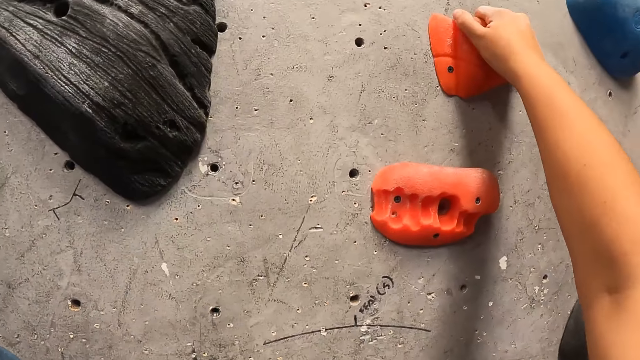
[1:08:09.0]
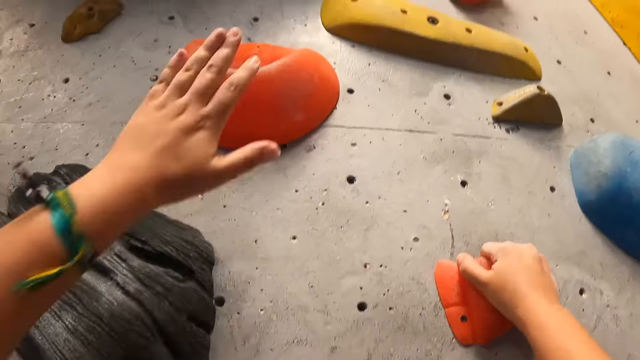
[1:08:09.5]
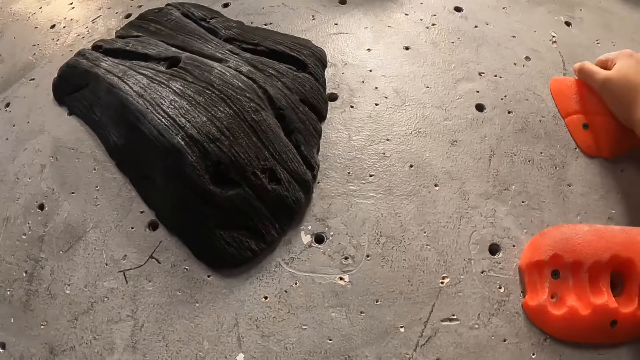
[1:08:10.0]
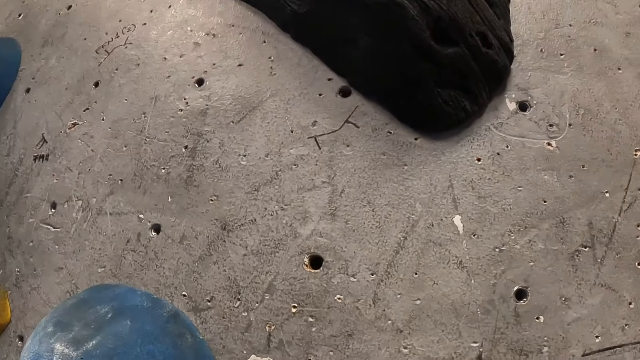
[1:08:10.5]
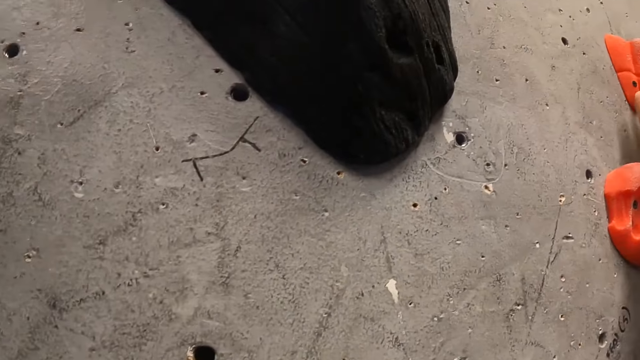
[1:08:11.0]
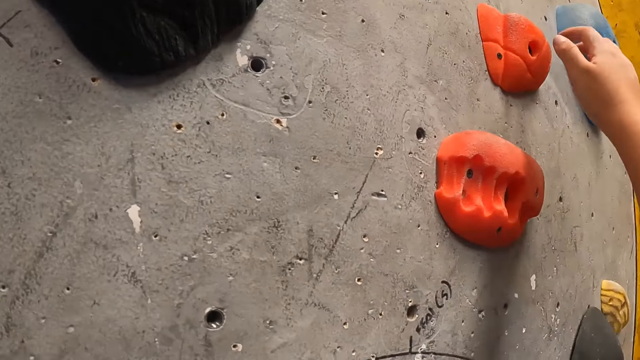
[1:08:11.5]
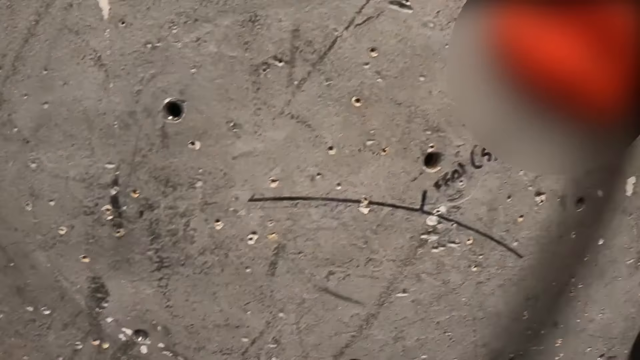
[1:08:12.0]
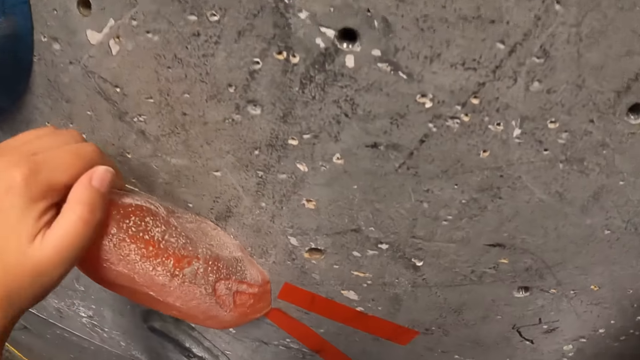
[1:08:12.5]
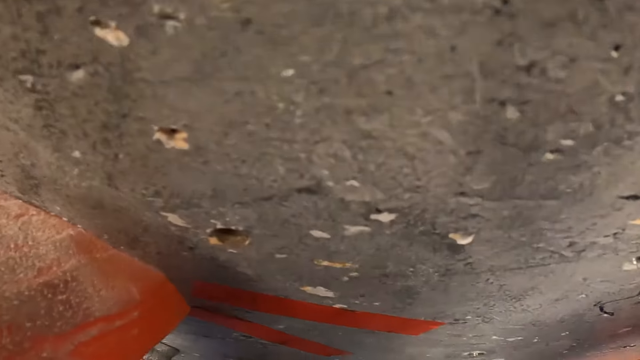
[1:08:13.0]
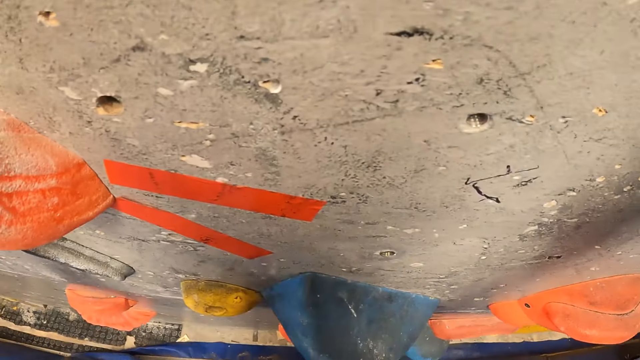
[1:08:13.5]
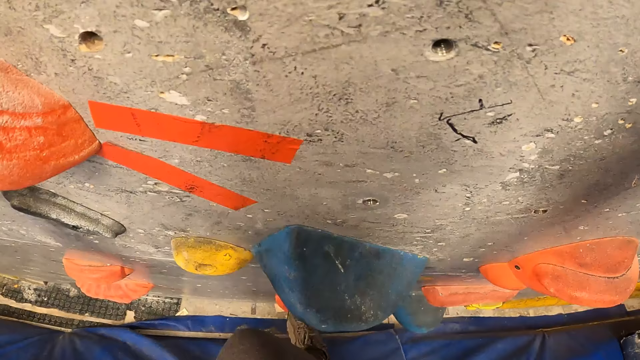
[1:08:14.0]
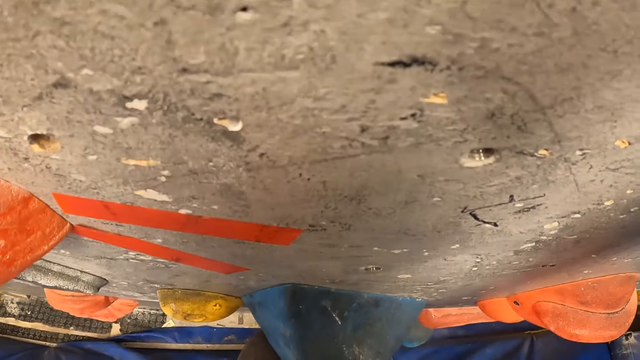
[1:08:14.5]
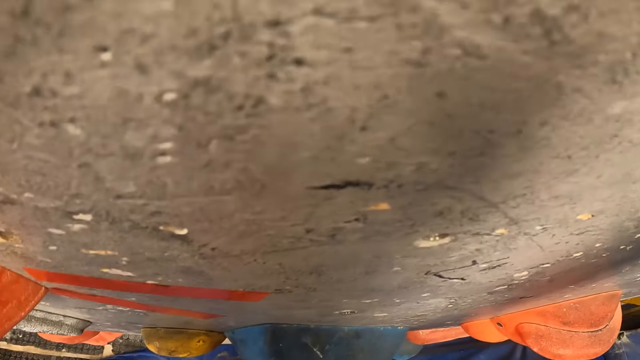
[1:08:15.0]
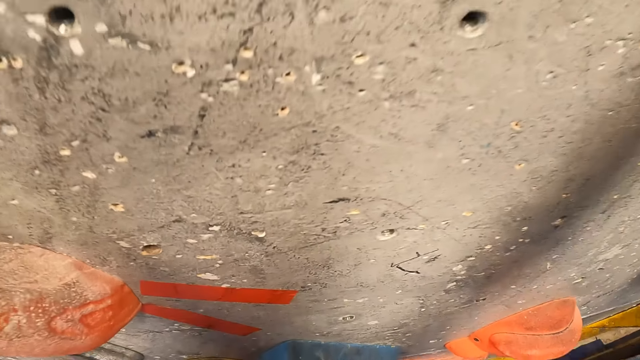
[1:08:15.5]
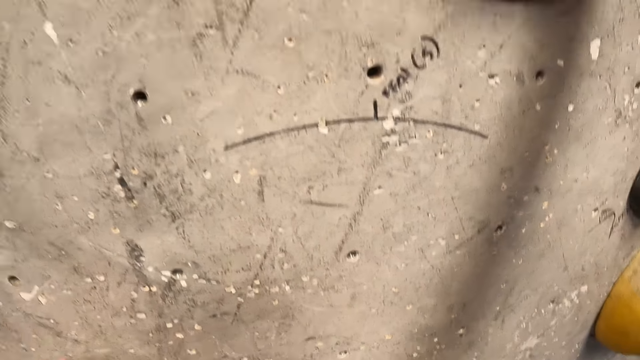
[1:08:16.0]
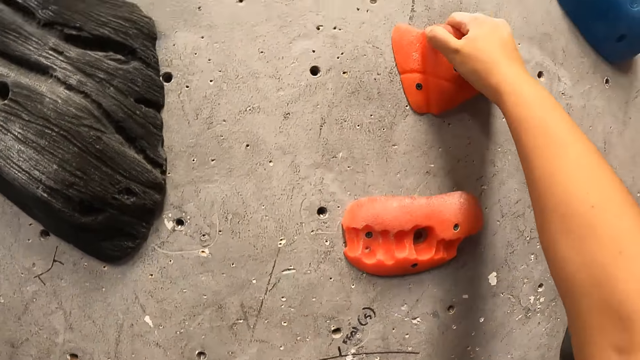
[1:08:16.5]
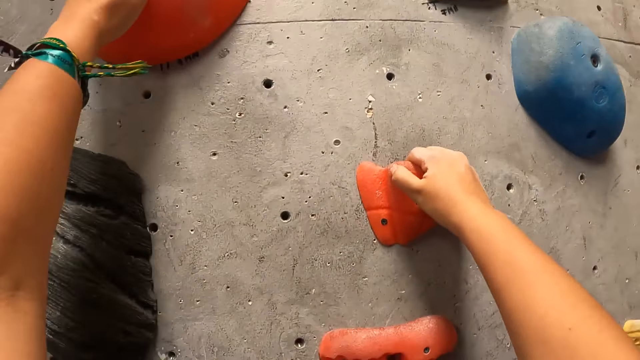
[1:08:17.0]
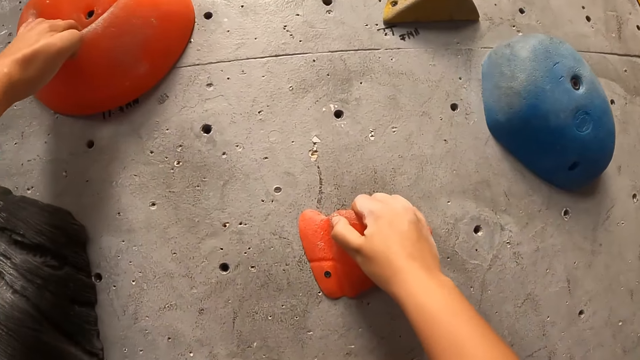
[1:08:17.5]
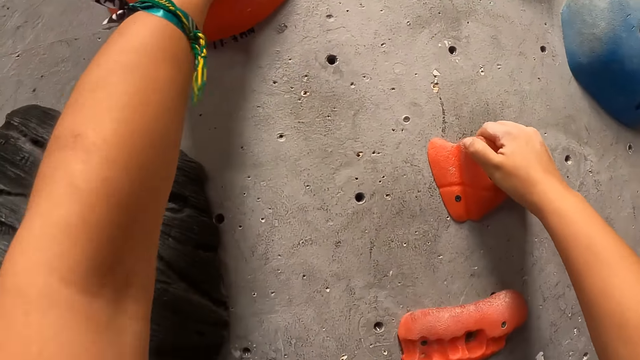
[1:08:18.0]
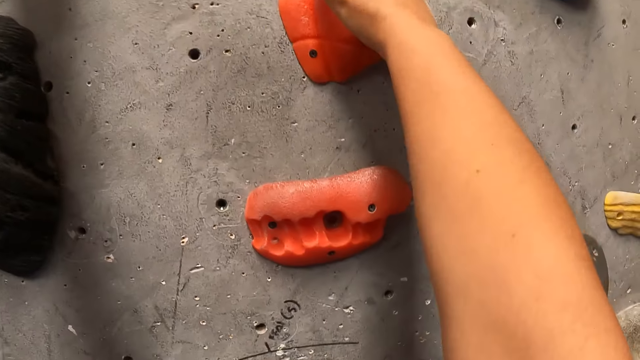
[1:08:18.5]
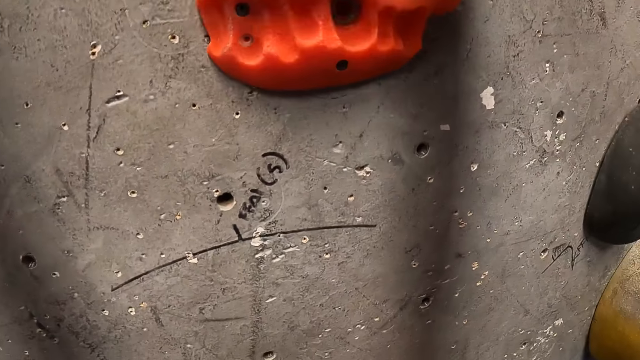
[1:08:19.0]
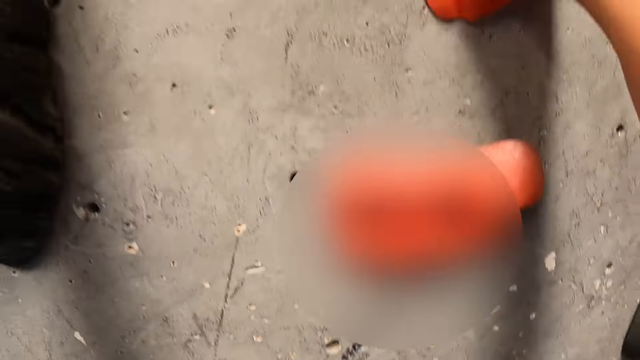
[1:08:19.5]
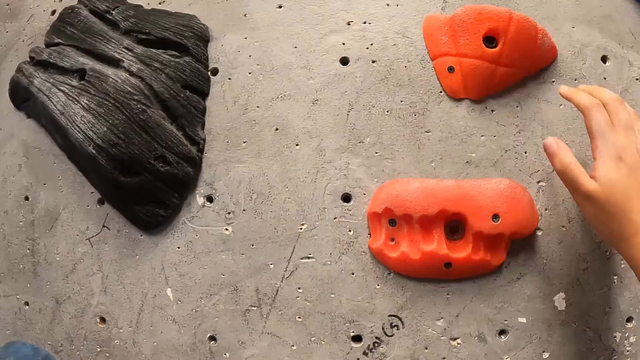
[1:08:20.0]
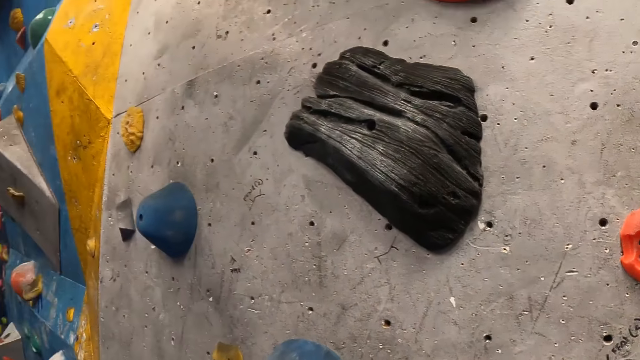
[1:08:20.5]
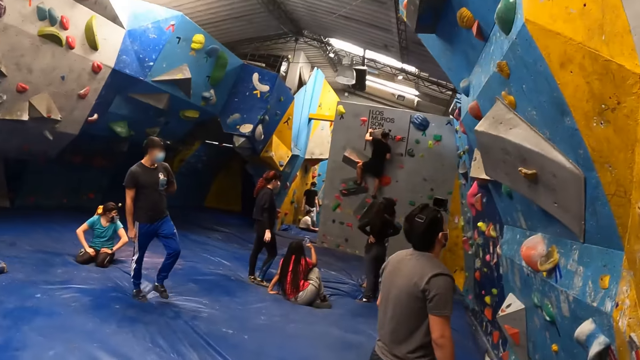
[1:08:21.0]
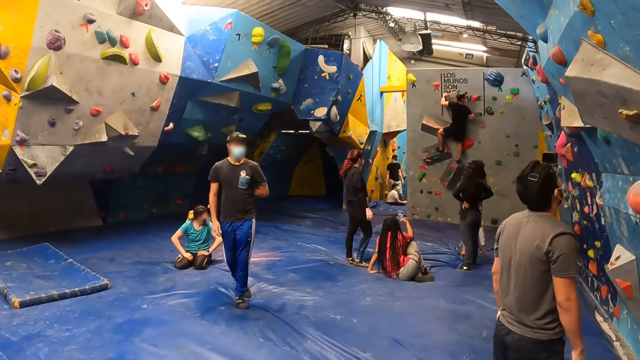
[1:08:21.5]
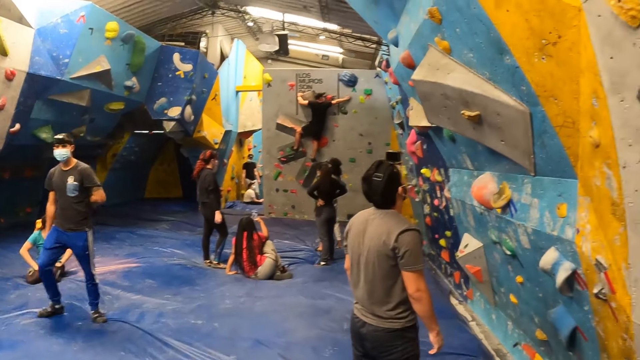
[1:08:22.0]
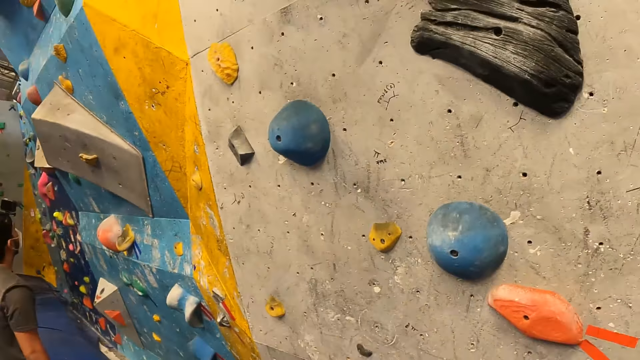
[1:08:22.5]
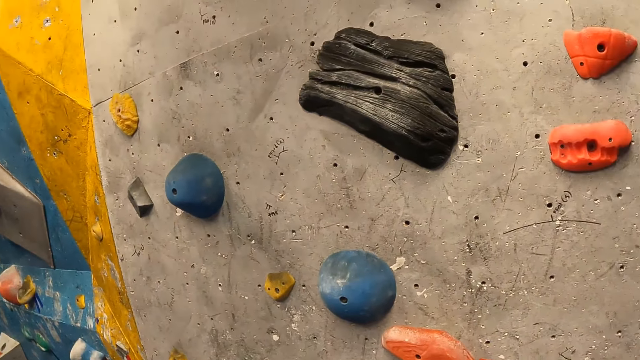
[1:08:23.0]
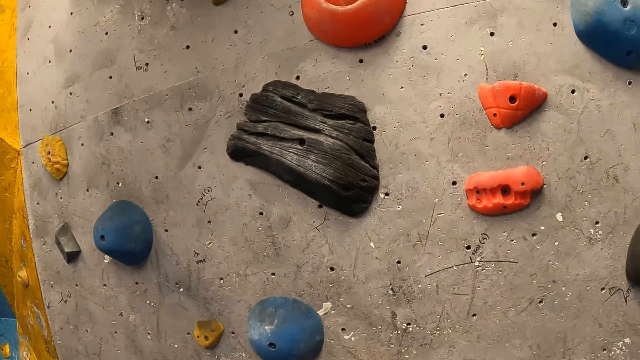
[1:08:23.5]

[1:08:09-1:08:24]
The camera wearer holds a wall hold with her right hand. She lifts her left hand. She removes her right hand from the wall hold. She looks around the wall. She climbs the rock with her hands. She holds a wall hold with her left hand. She releases her hands from the rock. She looks around the room.

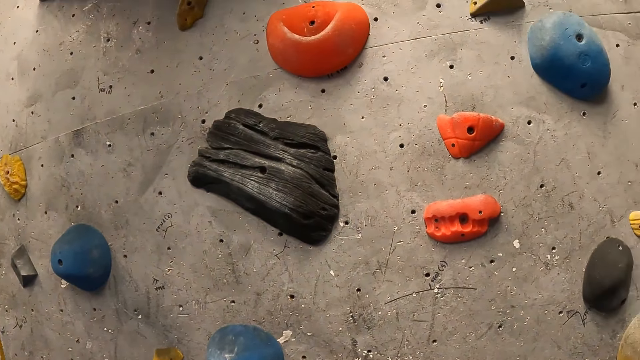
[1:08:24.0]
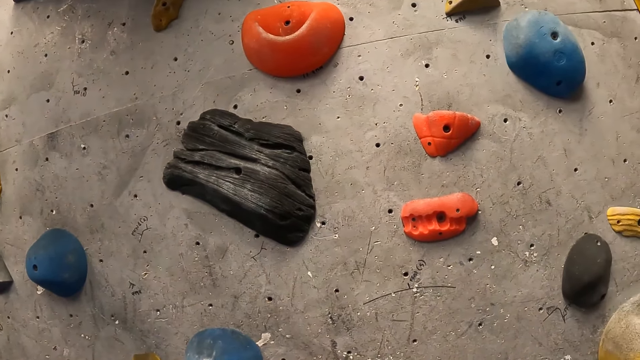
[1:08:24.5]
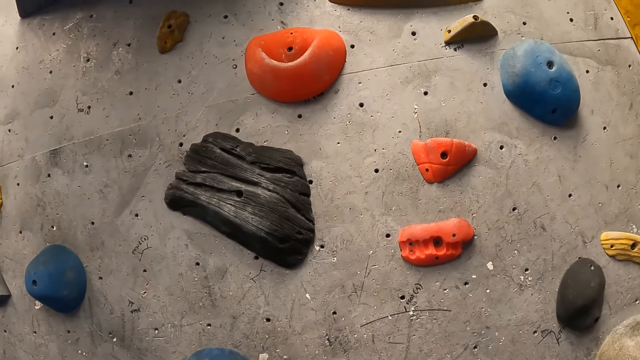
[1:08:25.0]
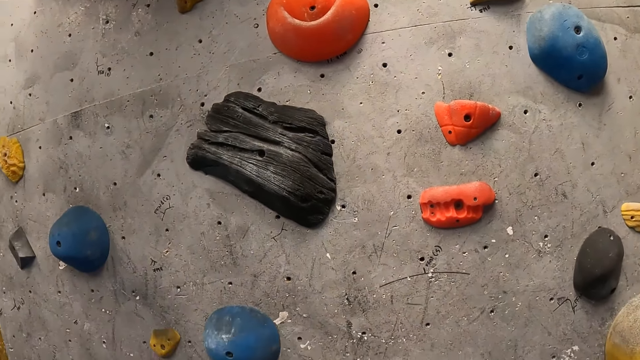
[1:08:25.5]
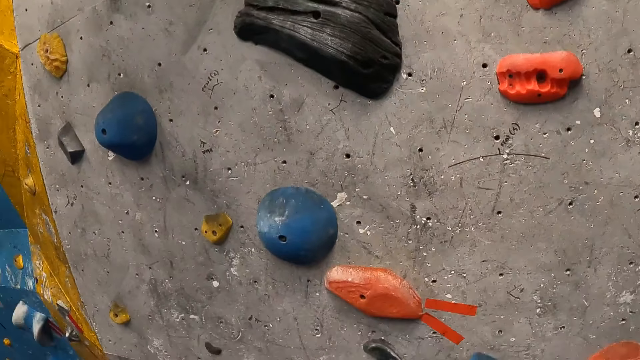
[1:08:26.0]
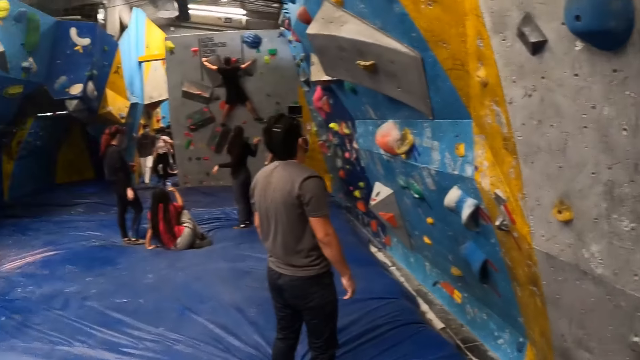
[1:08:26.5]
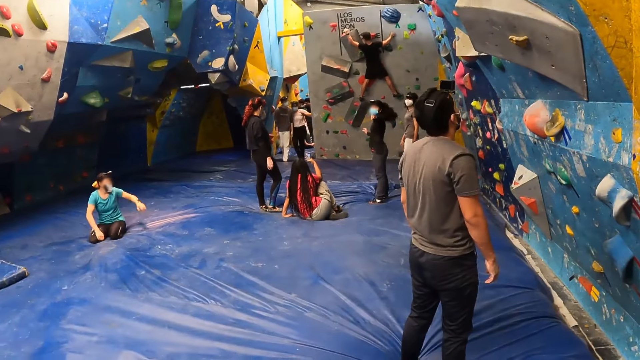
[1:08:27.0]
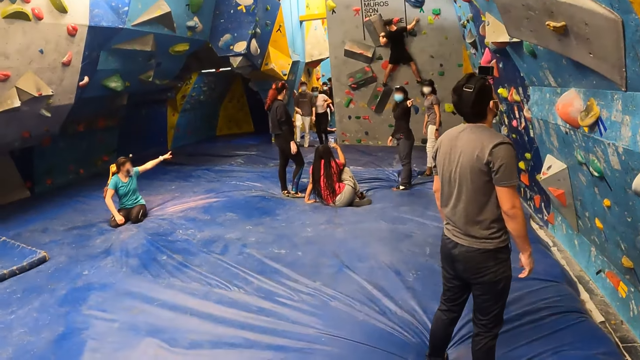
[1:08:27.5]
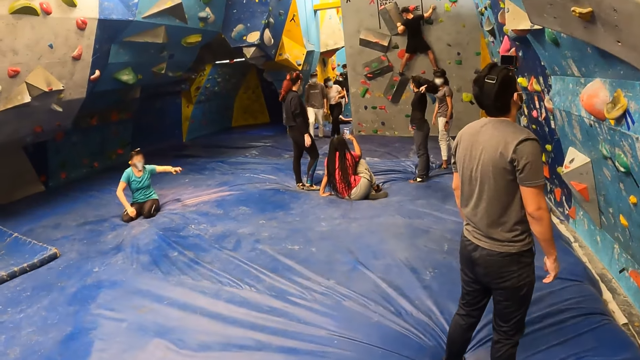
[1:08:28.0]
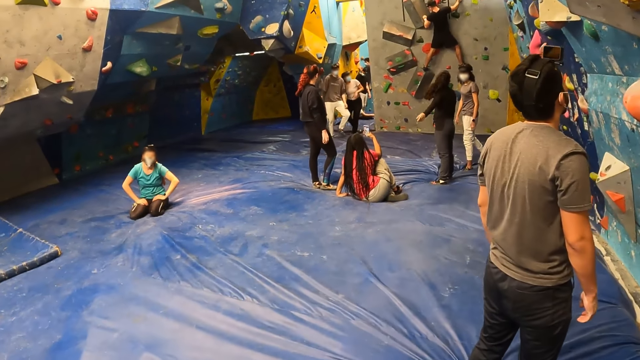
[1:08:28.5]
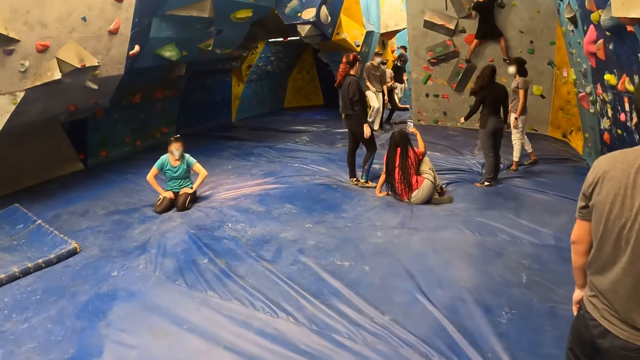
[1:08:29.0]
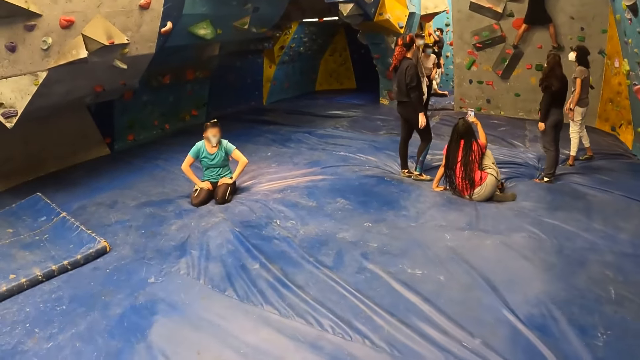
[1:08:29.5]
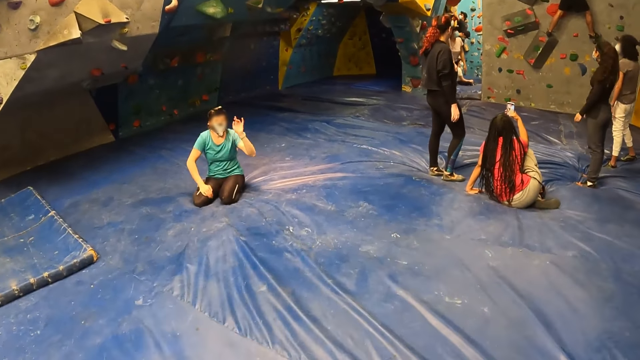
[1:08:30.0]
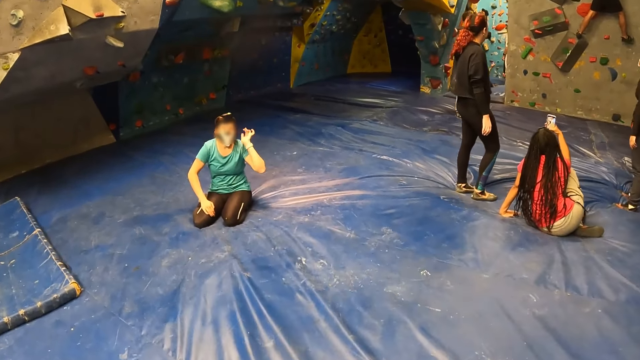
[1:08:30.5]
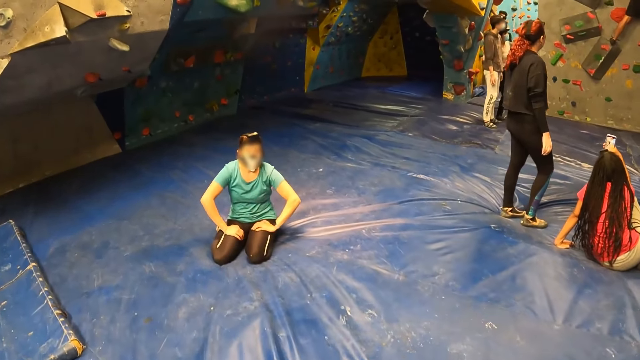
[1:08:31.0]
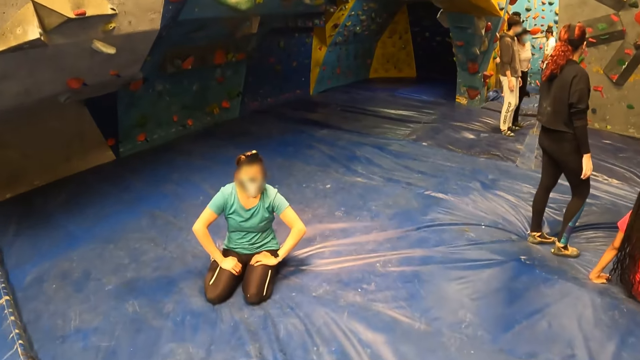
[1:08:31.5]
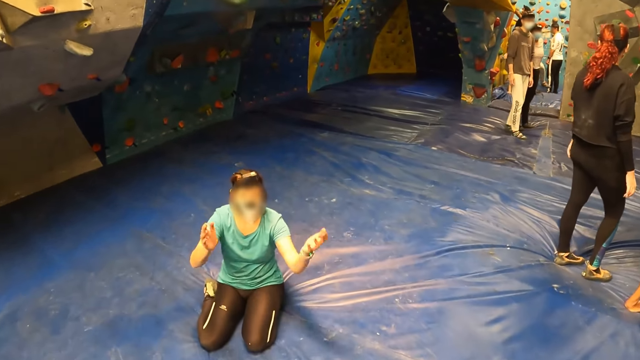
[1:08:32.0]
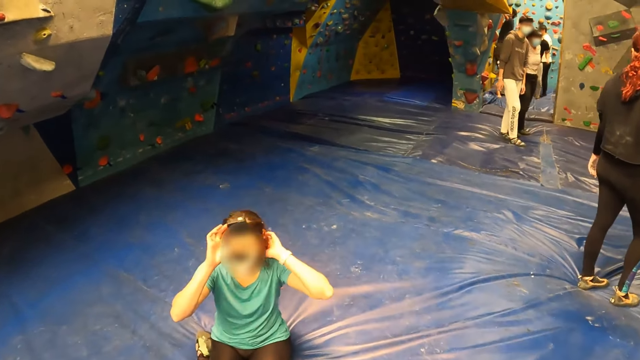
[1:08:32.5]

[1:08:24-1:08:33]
The camera wearer looks around the wall holds. A woman points her right hand towards an entrance. The woman gestures at the camera wearer, looks at the camera wearer and interacts with the camera wearer. The camera wearer walks towards the woman. The woman places her left hand on the lap. The woman interacts with the camera wearer and gestures at the camera wearer. The woman gestures at the camera wearer again.
